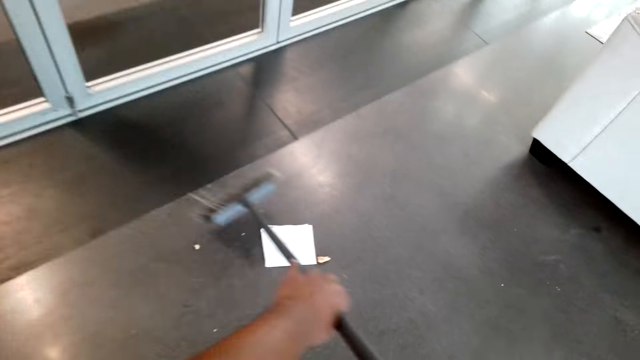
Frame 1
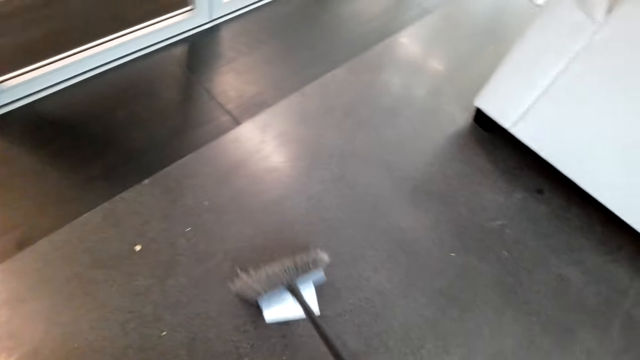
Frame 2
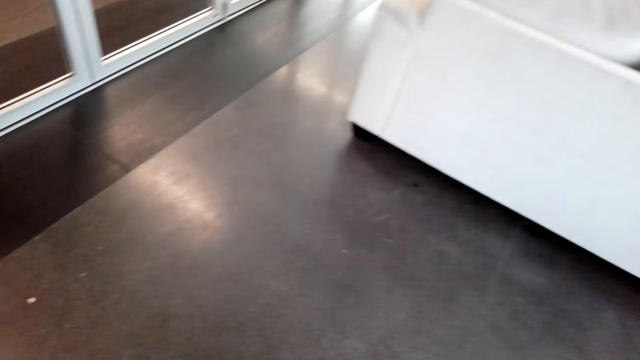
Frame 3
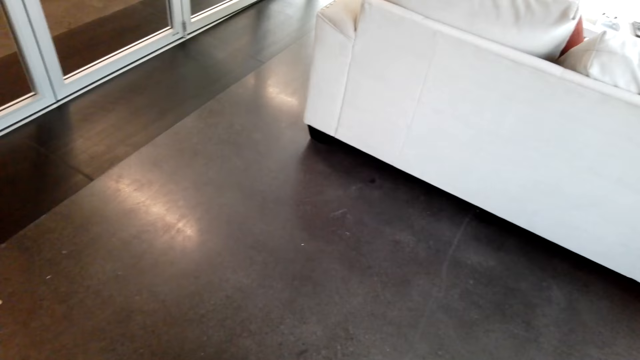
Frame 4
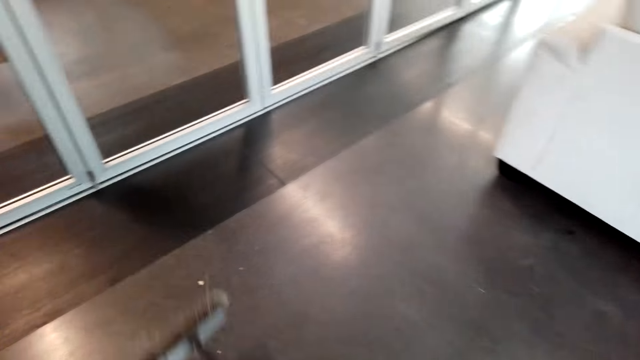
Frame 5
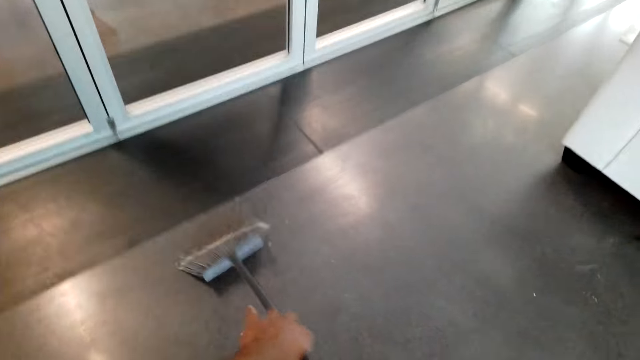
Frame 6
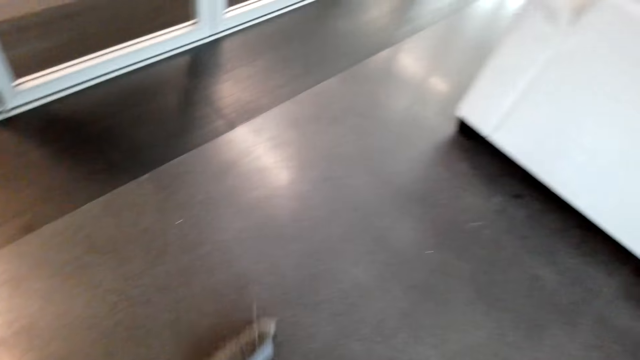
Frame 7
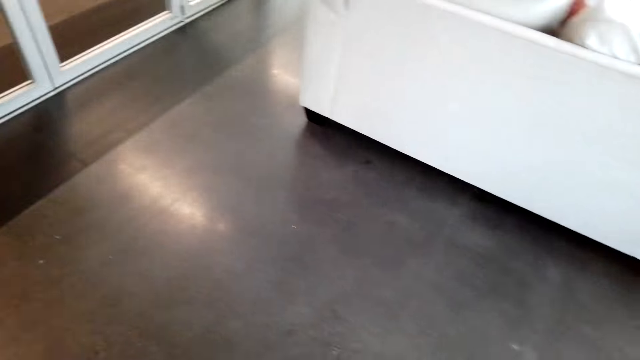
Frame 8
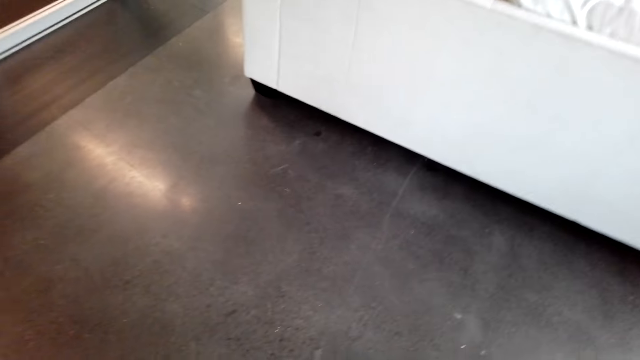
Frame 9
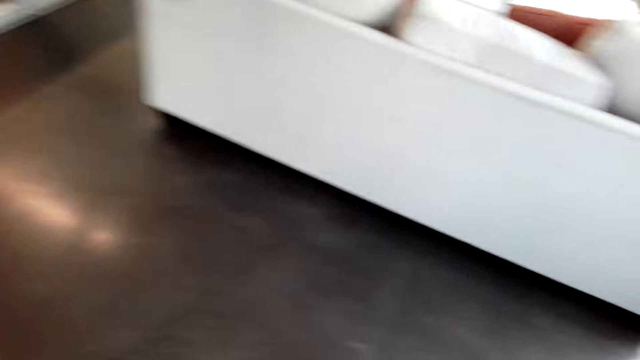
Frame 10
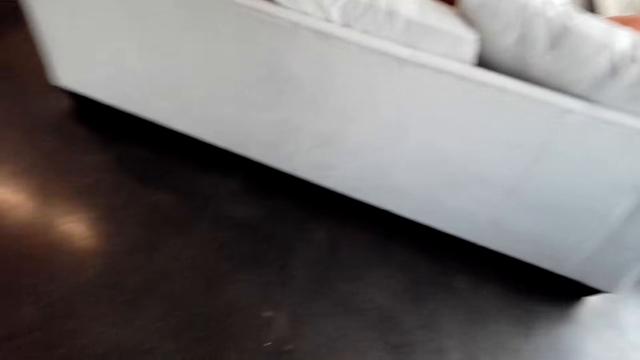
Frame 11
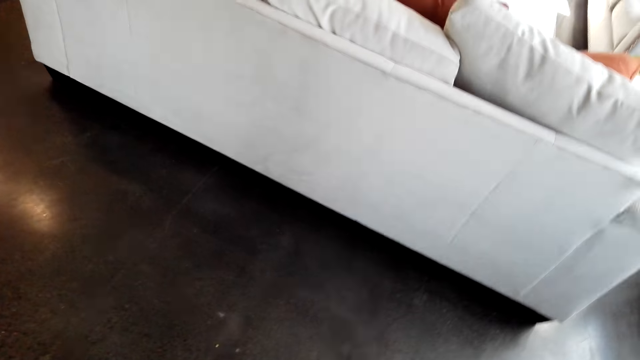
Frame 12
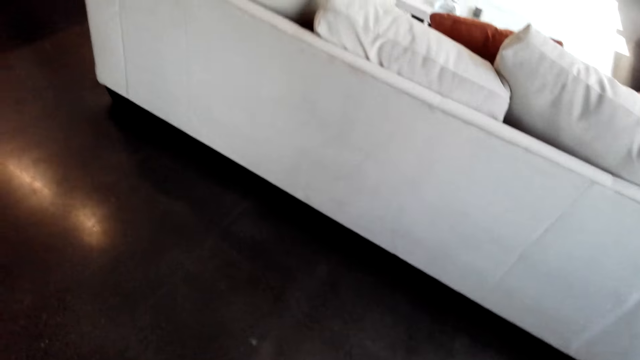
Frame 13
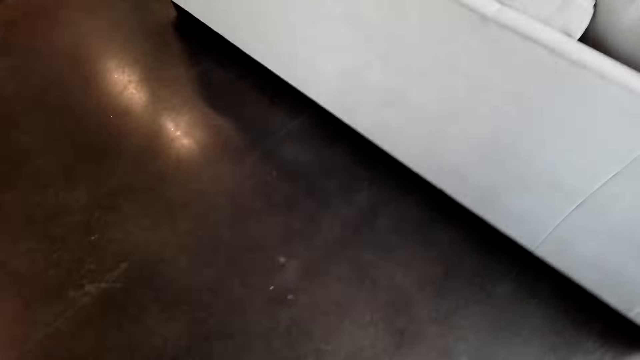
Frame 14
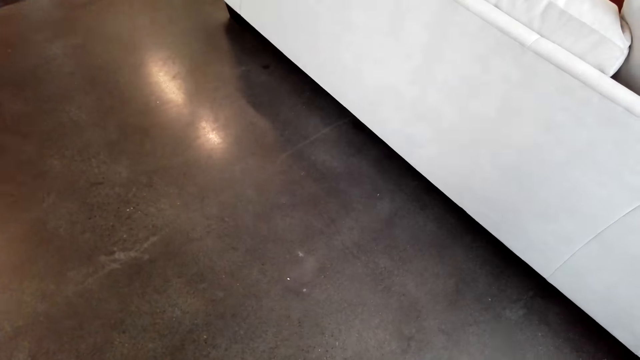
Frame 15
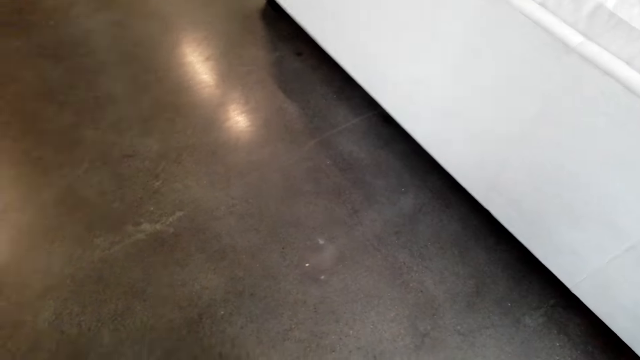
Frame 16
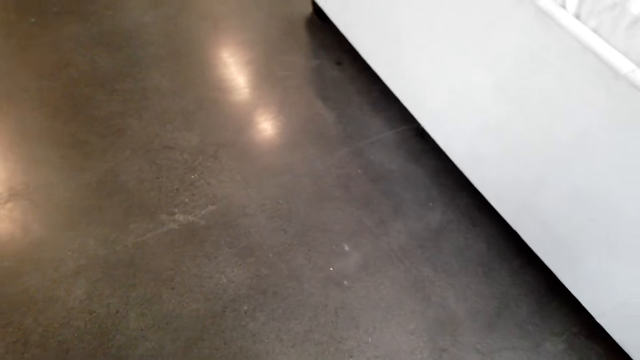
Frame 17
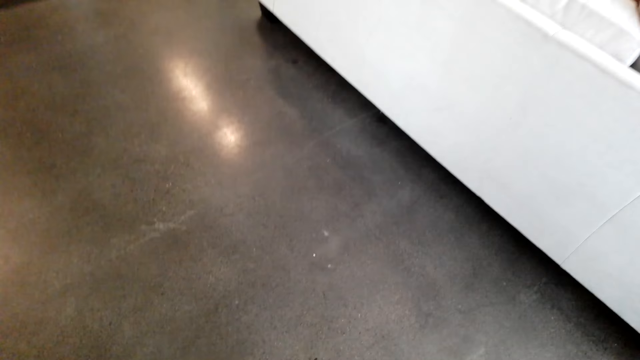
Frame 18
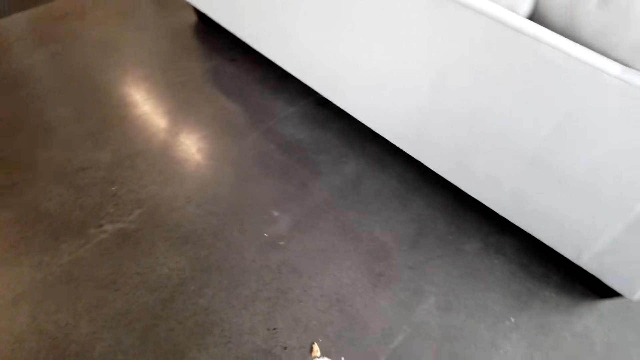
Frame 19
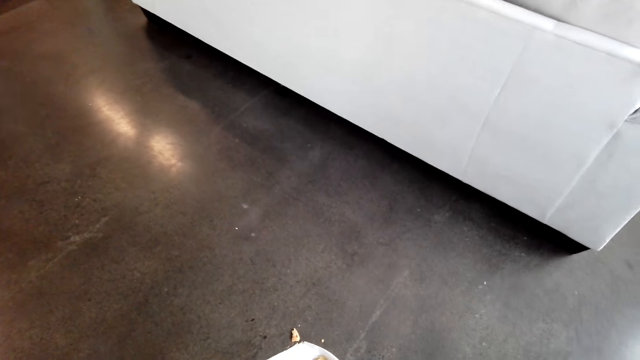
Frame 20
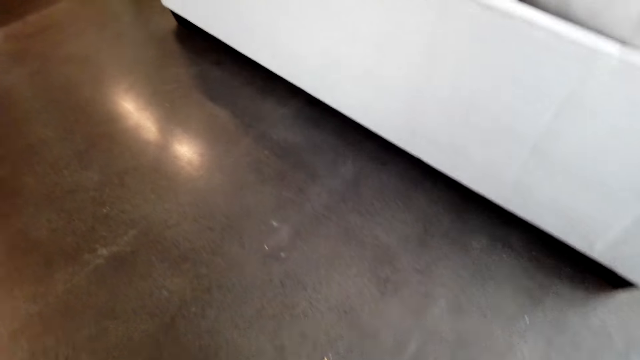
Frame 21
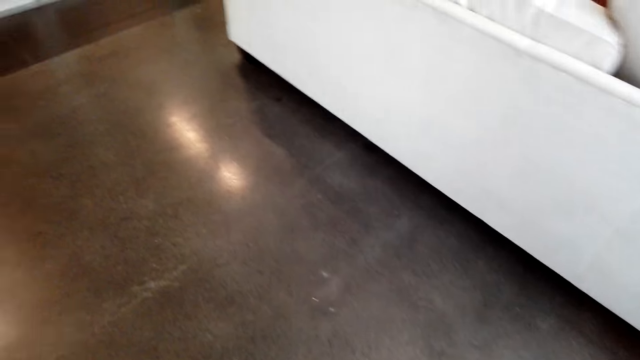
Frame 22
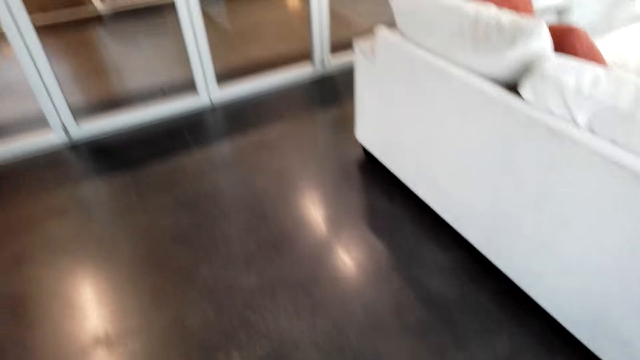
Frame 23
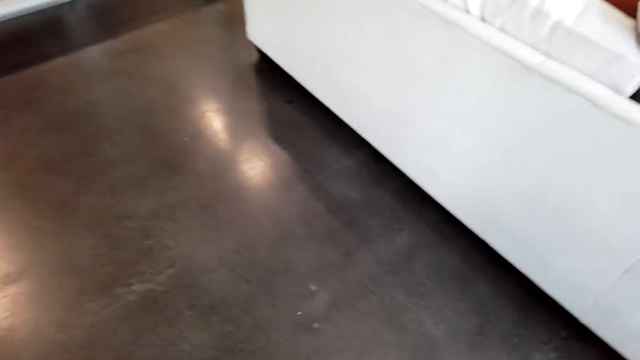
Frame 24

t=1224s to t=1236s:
The camera wearer sweeps with the broom.

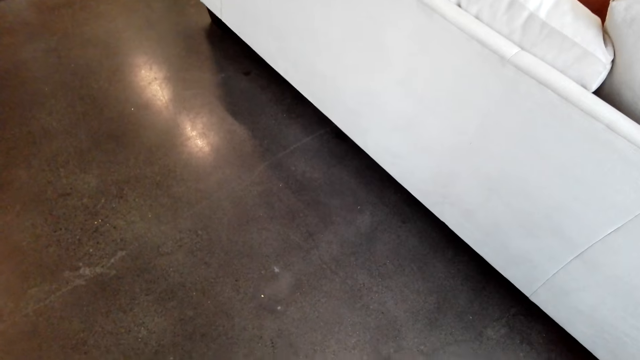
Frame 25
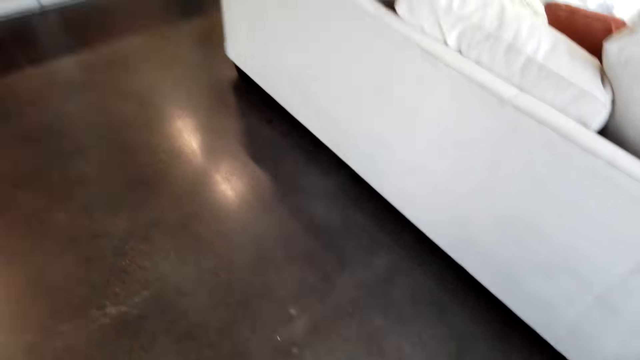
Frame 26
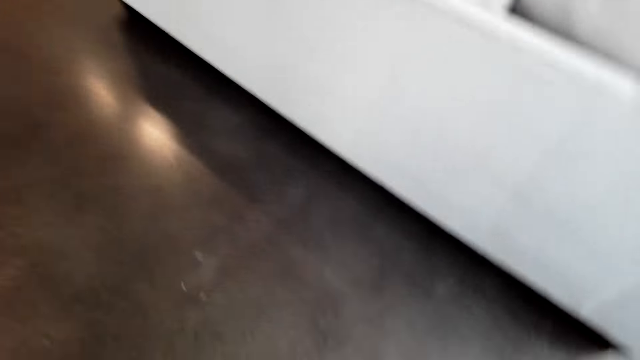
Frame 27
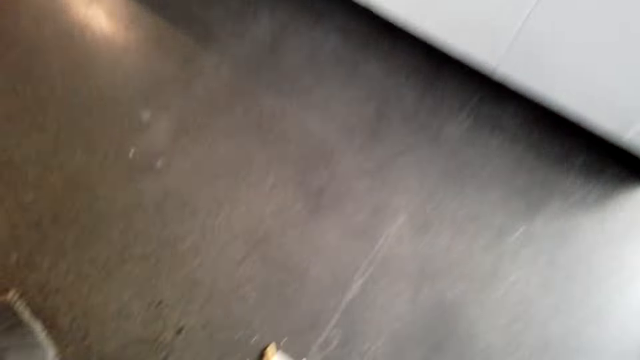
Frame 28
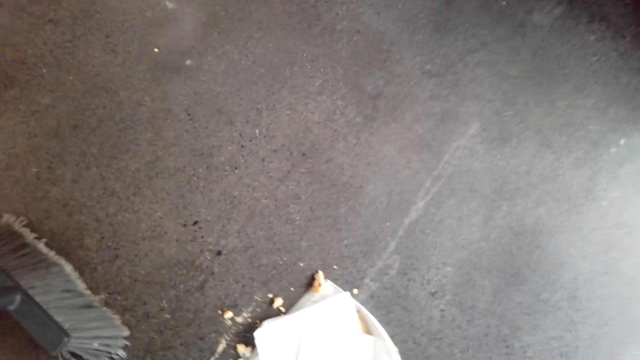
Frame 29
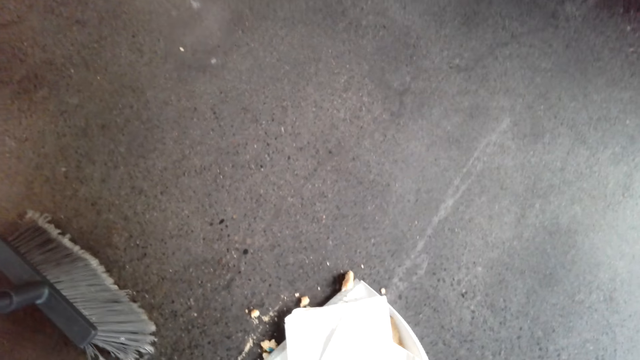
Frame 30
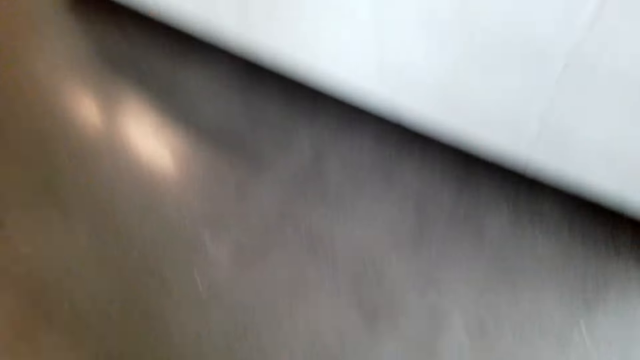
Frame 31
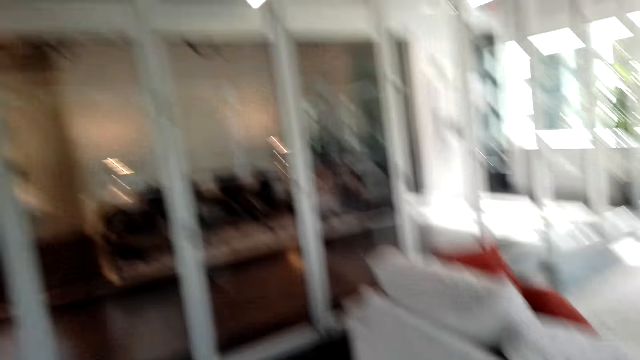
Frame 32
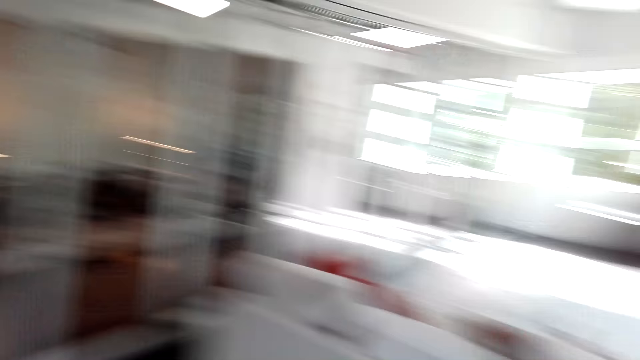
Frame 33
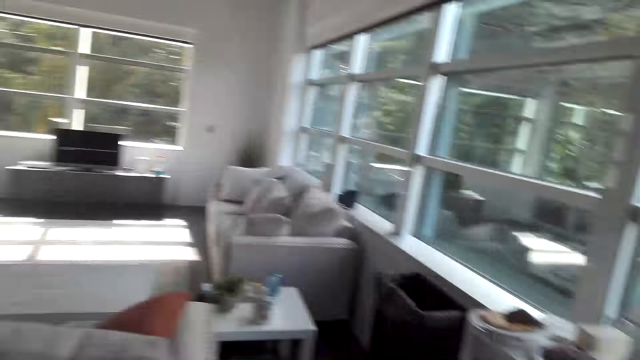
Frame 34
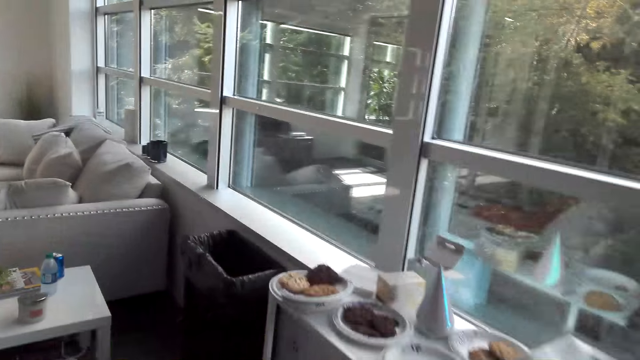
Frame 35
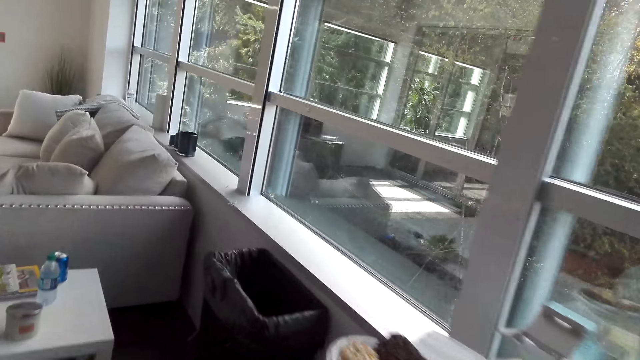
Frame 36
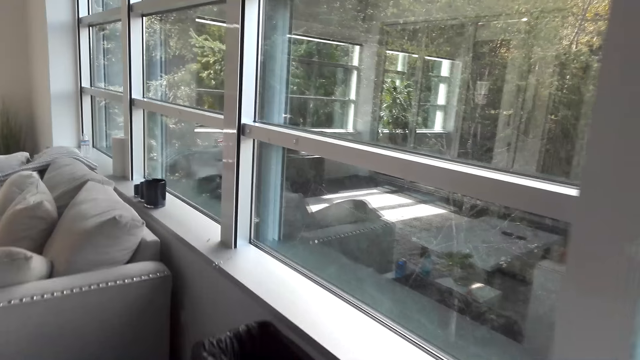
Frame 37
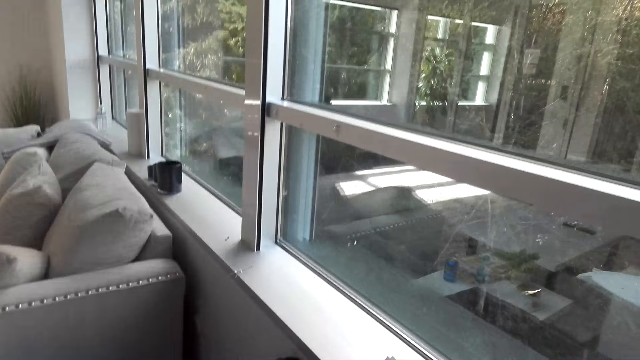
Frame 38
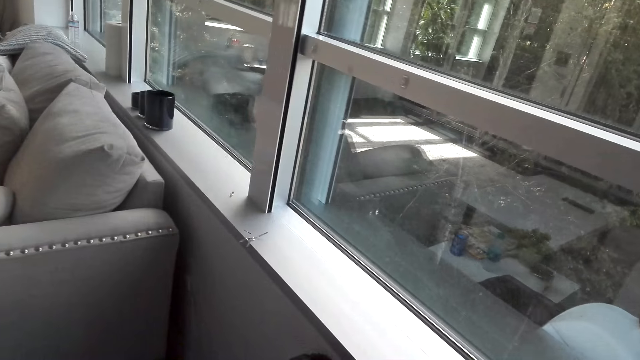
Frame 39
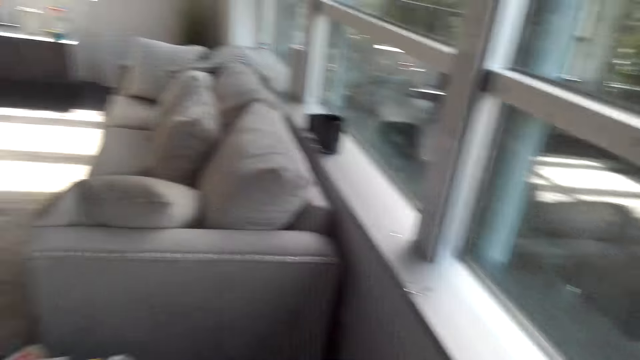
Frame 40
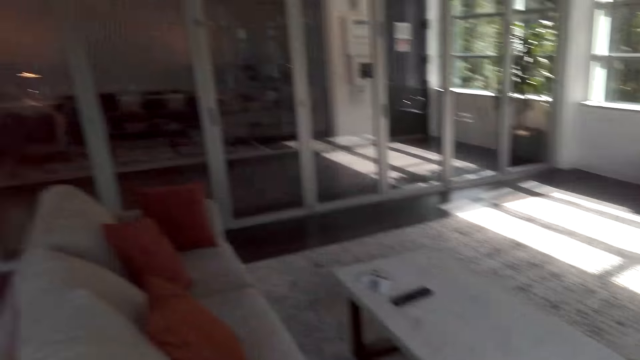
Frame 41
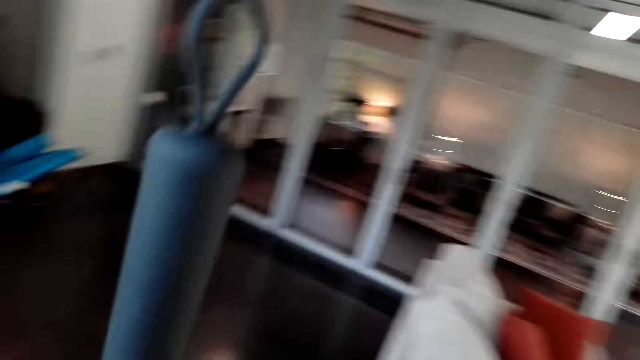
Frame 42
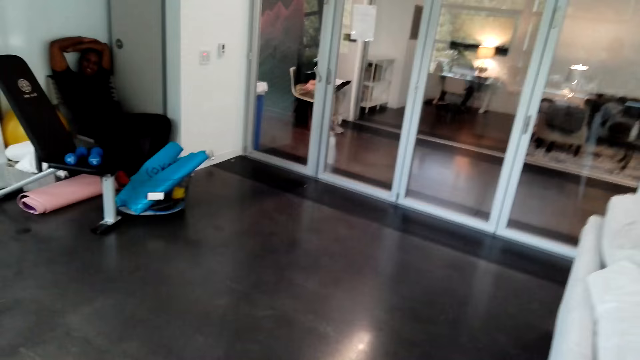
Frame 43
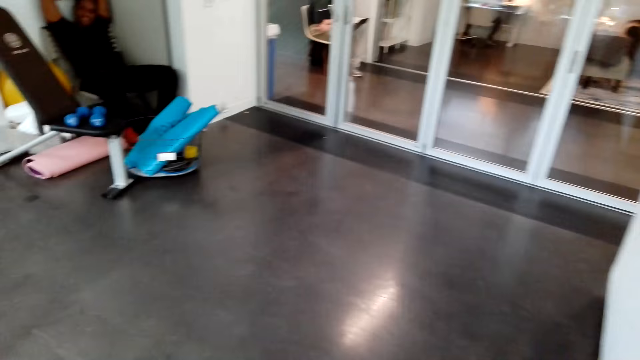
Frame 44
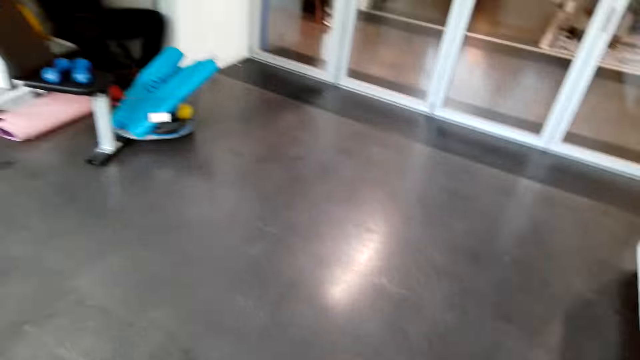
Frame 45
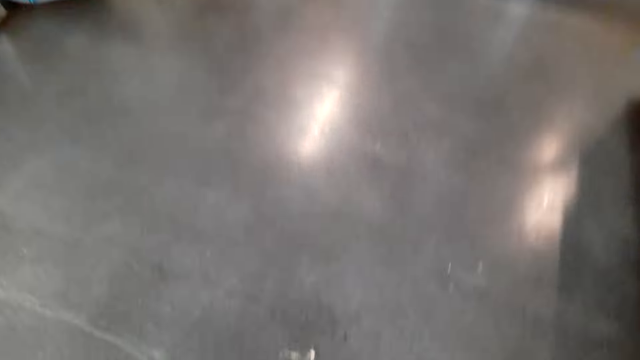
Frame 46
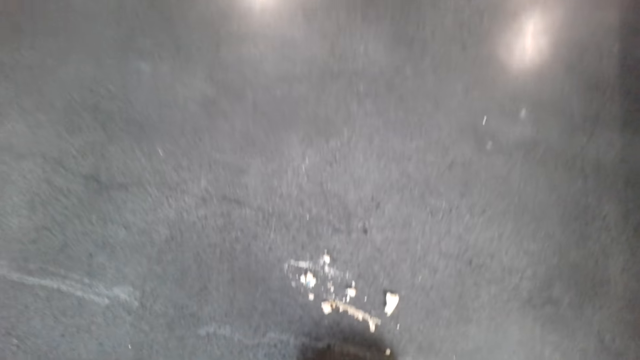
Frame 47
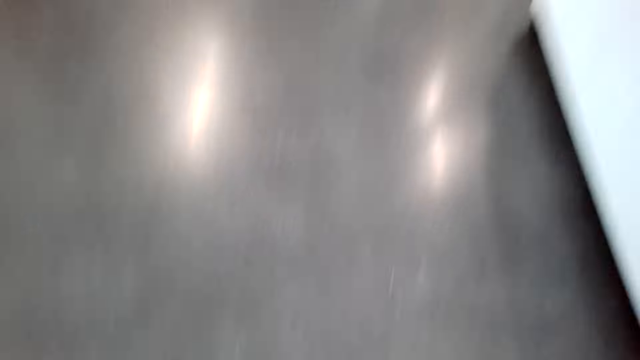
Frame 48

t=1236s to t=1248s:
The camera wearer collects dust with a dust pad. They walk around in the house. They pour dirt in the trash bin. They look around in the house.
